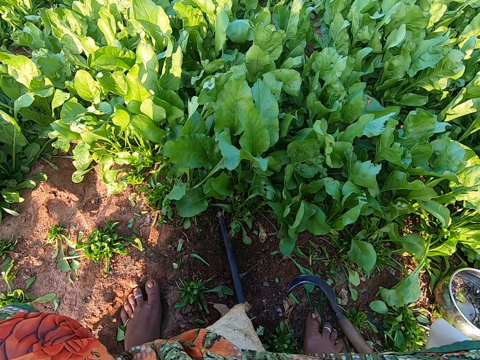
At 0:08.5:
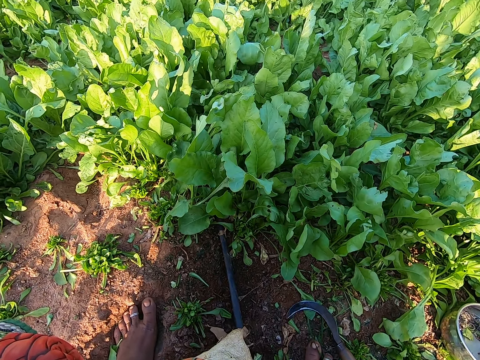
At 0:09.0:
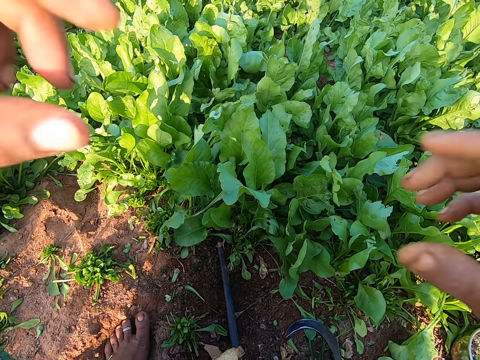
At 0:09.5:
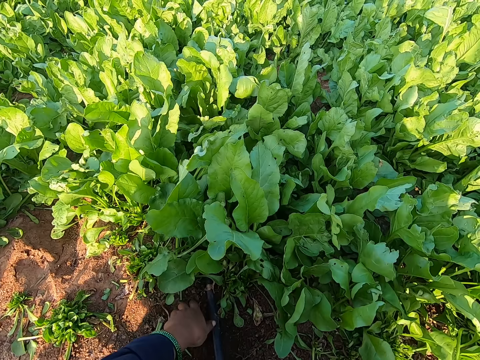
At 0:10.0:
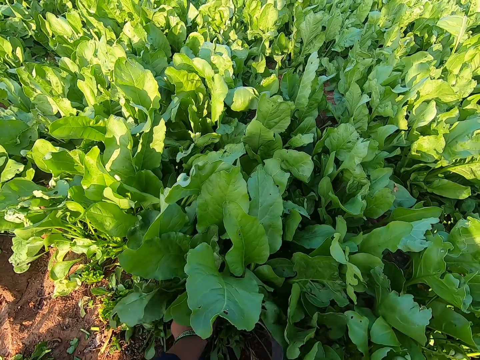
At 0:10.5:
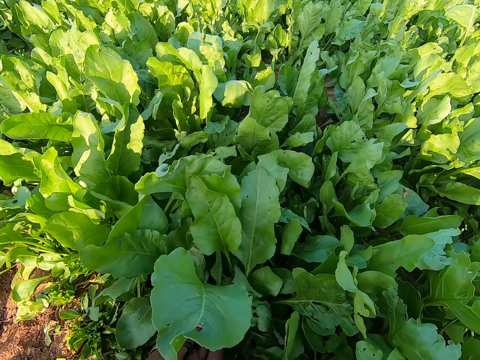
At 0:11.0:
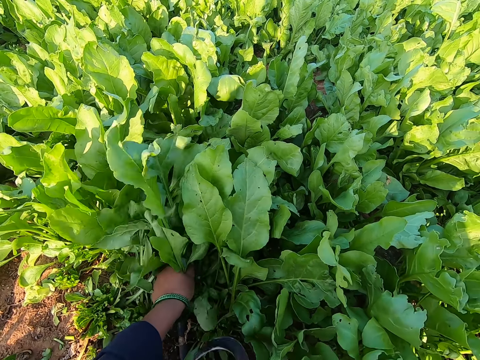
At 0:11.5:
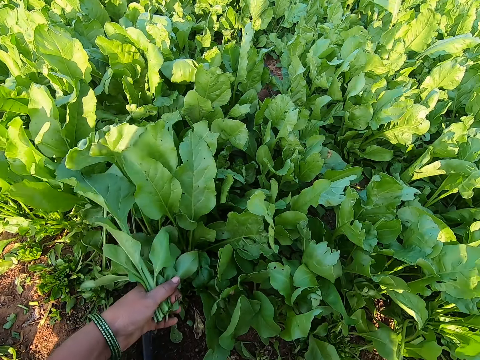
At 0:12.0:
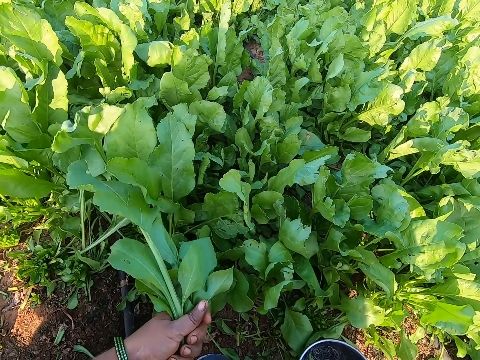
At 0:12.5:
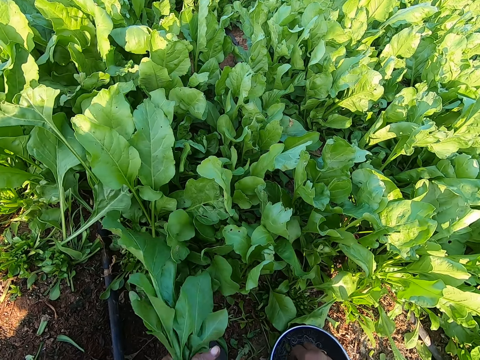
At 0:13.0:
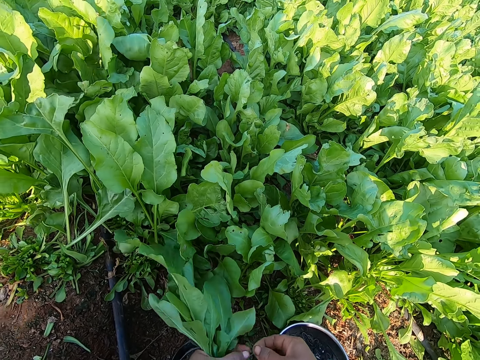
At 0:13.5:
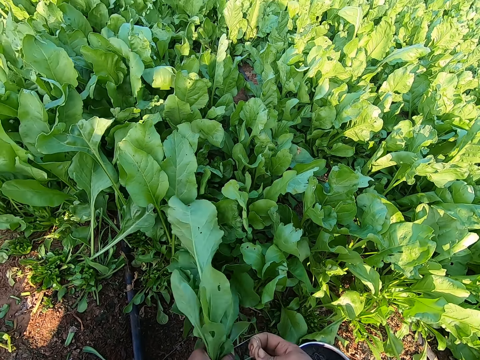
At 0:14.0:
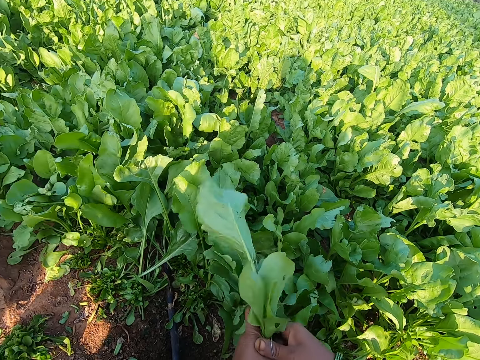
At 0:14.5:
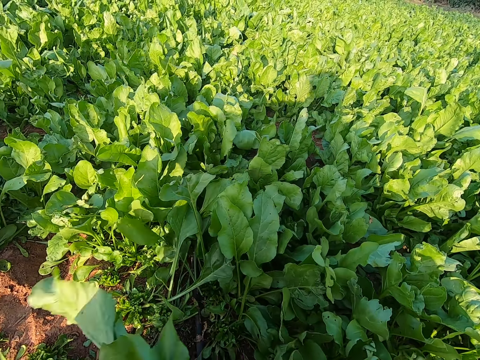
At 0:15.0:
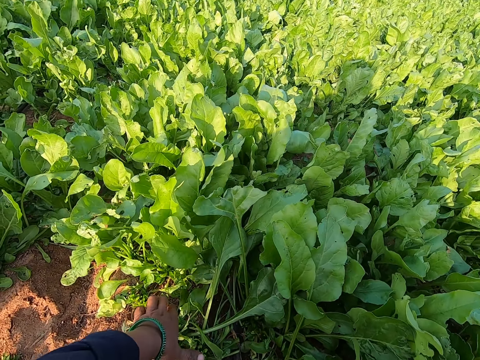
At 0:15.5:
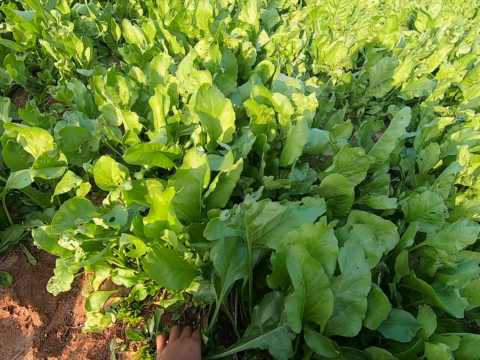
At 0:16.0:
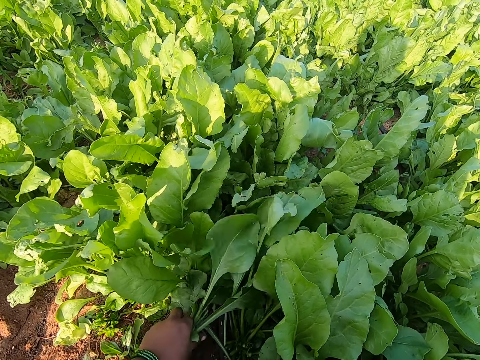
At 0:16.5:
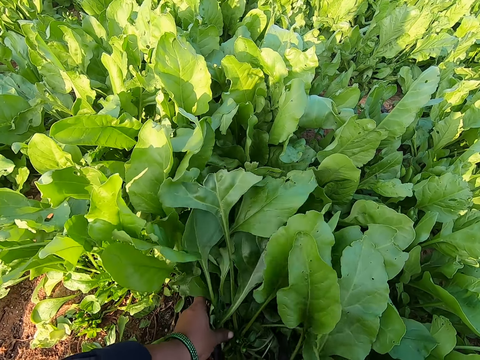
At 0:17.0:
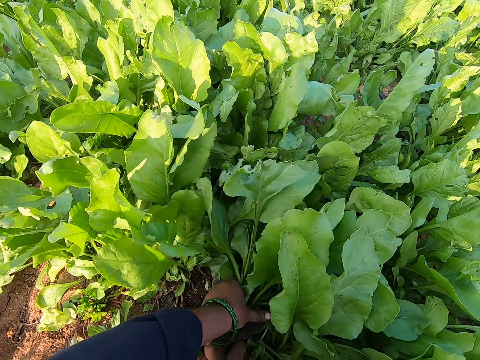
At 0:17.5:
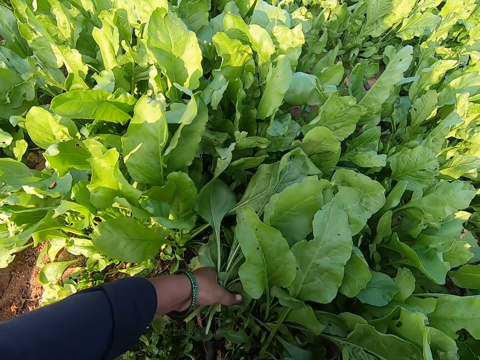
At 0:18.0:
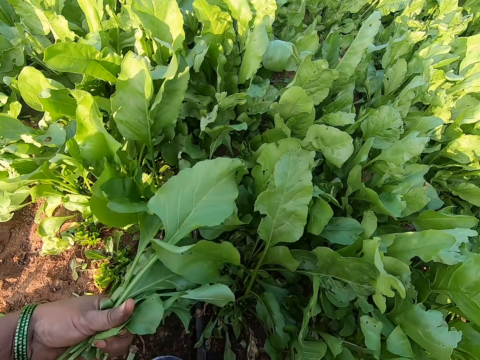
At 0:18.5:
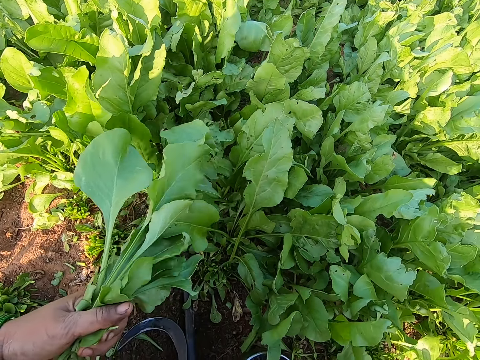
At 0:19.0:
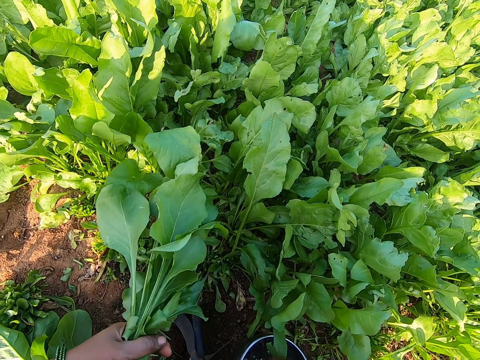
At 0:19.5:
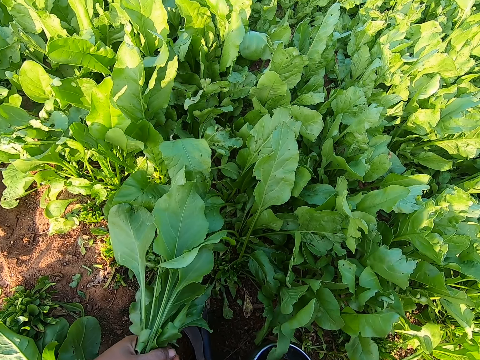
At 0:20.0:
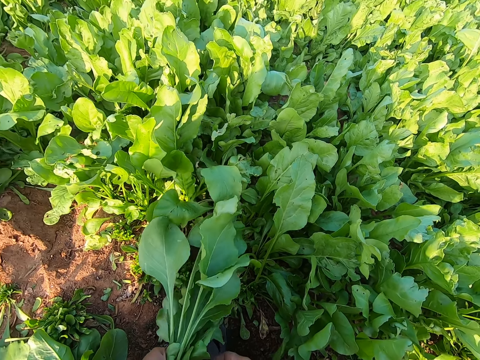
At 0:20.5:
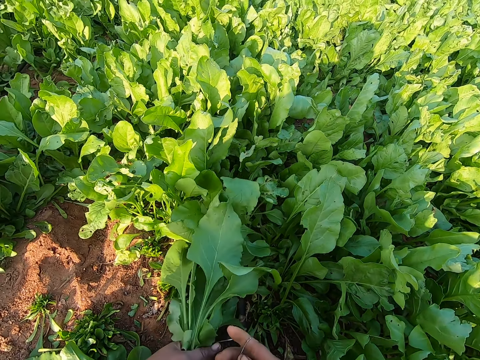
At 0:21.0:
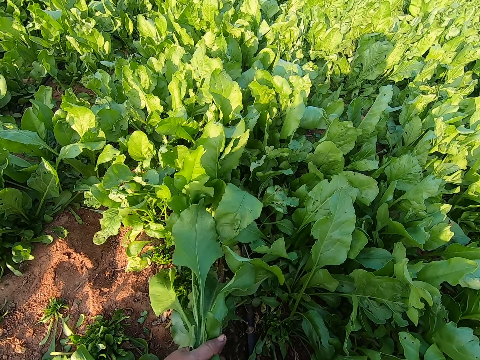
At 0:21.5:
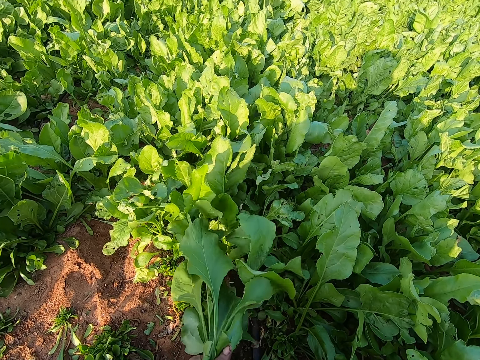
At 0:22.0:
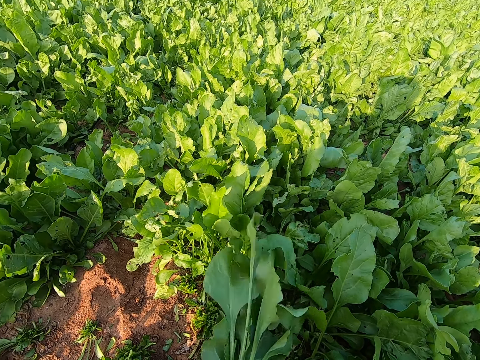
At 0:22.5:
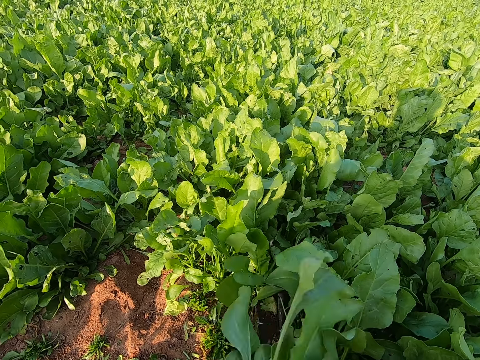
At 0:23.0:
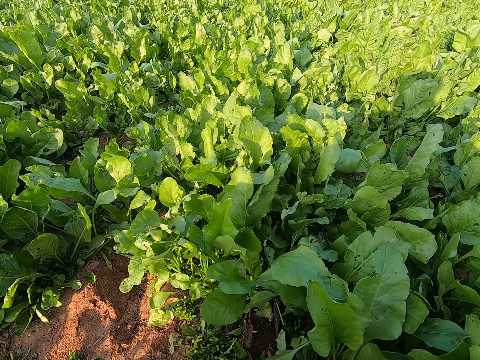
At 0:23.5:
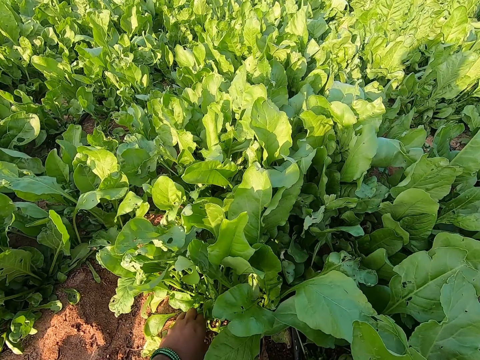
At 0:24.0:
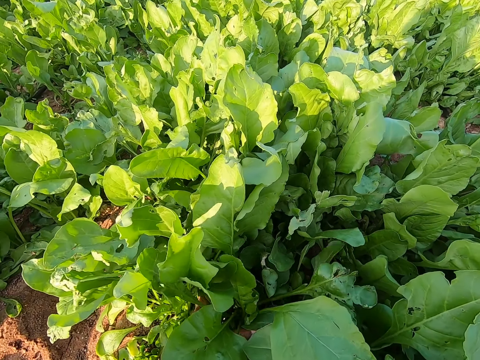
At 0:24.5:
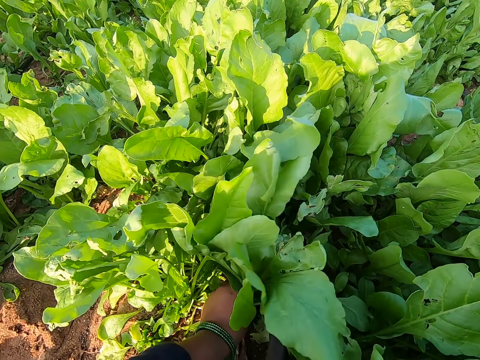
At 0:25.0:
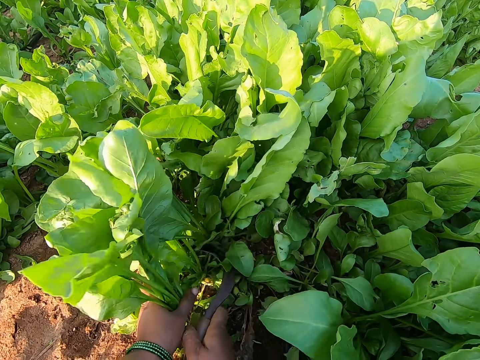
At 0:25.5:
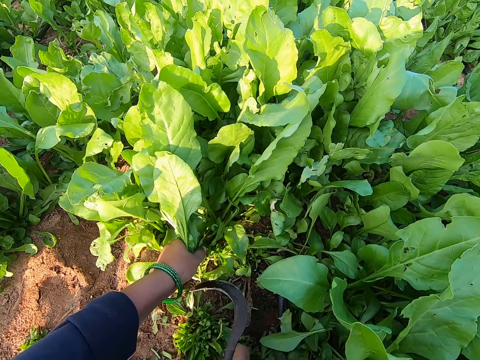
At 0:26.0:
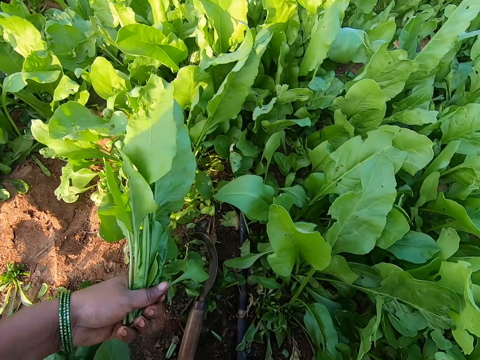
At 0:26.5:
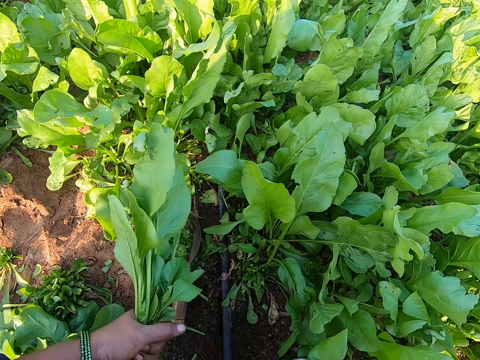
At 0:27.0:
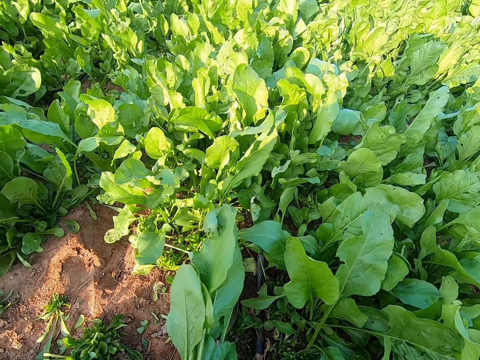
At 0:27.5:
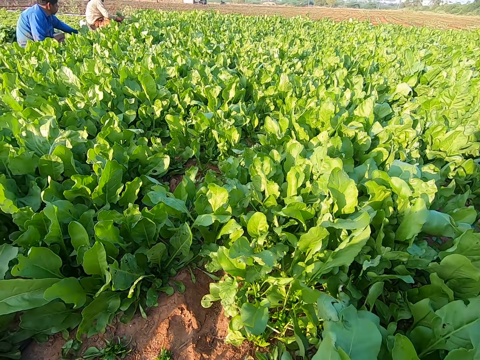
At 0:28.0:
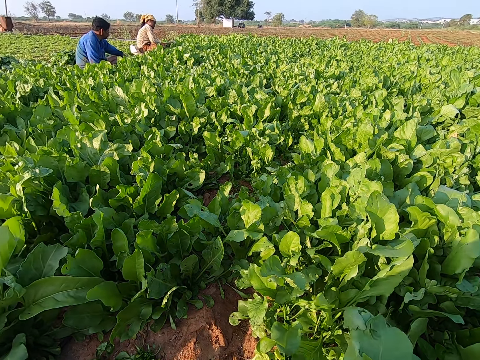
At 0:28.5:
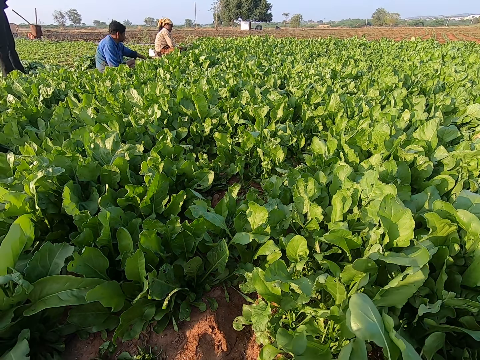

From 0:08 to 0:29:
The camera wearer plucks some vegetables from the ground with her left hand. She holds the vegetables. She cuts the vegetables with the garden sickle or hand sickle. She moves a bowl with rubber bands on the ground with her right hand. She picks a rubber band from the bowl. She drops the bowl on the ground with her right hand. She rolls a band around the vegetables with both hands. She throws the vegetables aside. She plucks some vegetables from the ground with her left hand. She holds the vegetables. She cuts the vegetables with the garden sickle. She picks a rubber band from the bowl. A man converses with the camera wearer. The camera wearer rolls a band around the vegetables with both hands. She converses with the man. She responds to the man. She throws the vegetables aside. She plucks some vegetables from the ground with her left hand and the hand sickle in her right hand. She holds the vegetables. She cuts the vegetables with the garden sickle. She drops the hand sickle on the ground with her right hand. She ties the vegetables with a rubber band.

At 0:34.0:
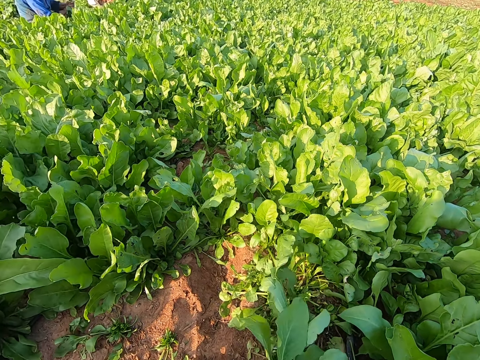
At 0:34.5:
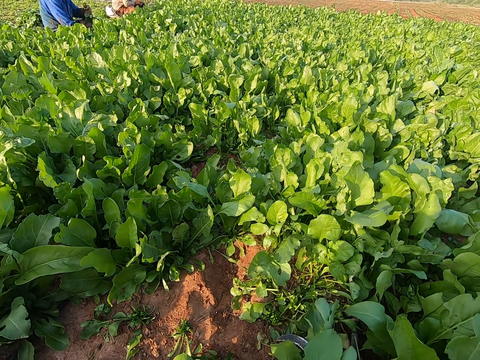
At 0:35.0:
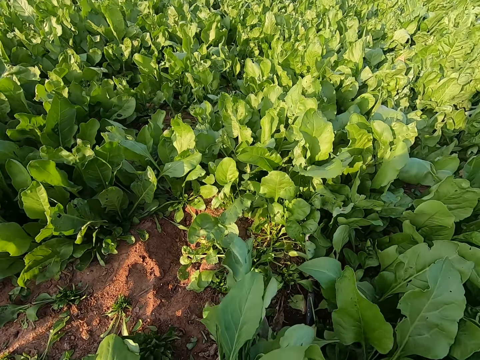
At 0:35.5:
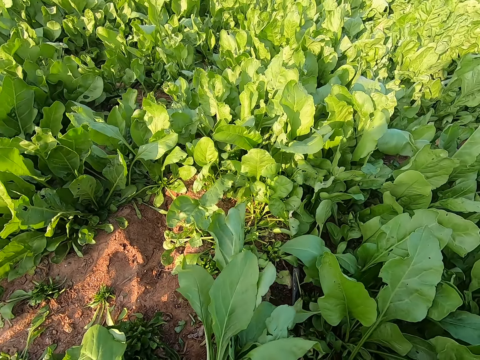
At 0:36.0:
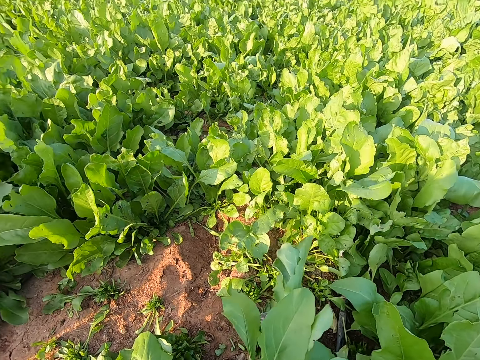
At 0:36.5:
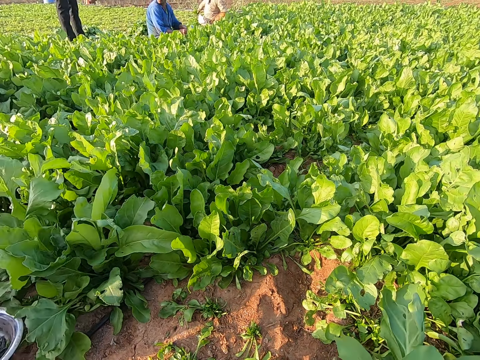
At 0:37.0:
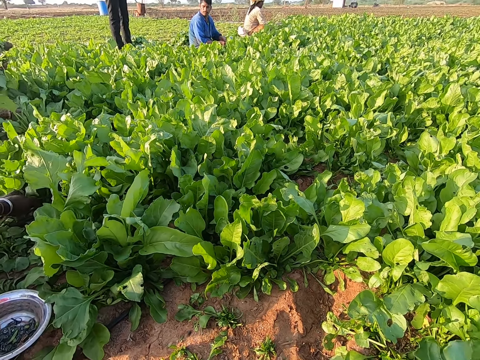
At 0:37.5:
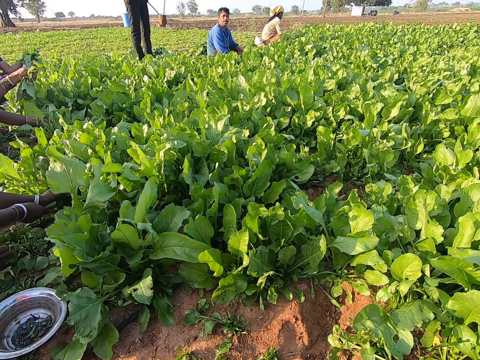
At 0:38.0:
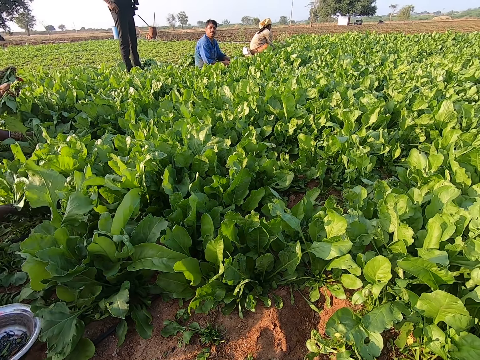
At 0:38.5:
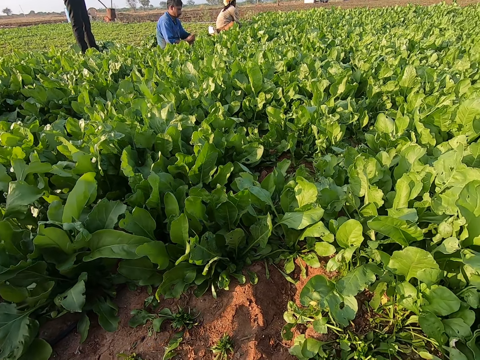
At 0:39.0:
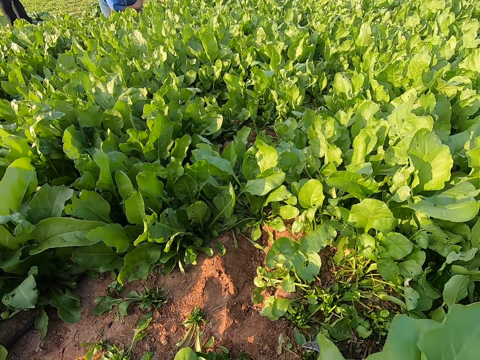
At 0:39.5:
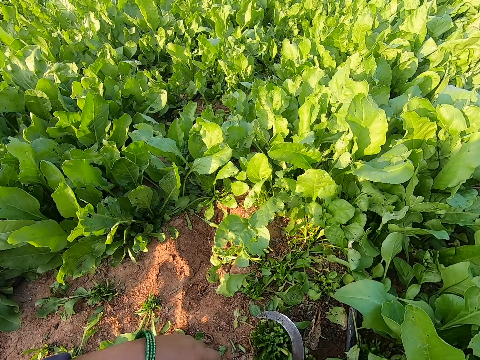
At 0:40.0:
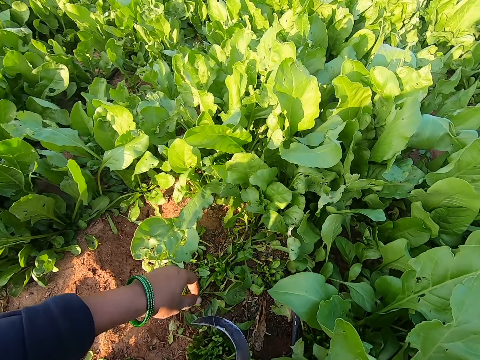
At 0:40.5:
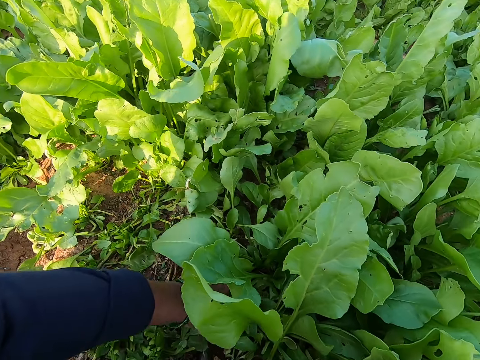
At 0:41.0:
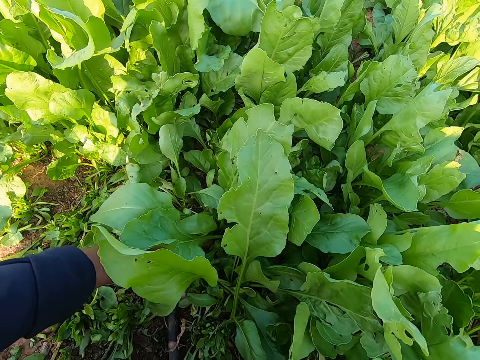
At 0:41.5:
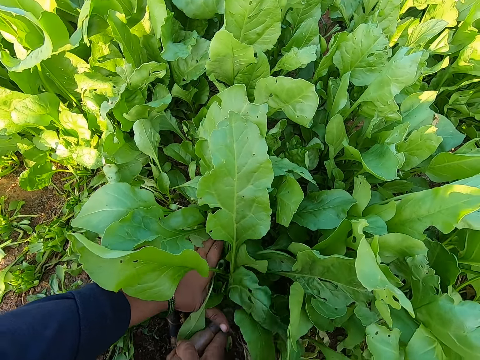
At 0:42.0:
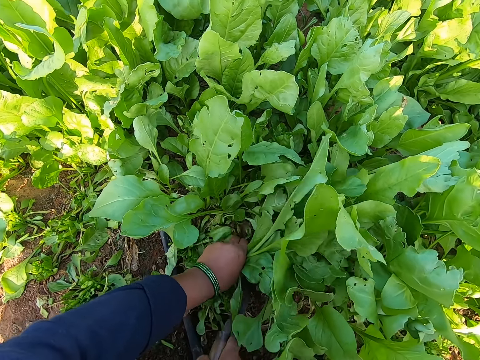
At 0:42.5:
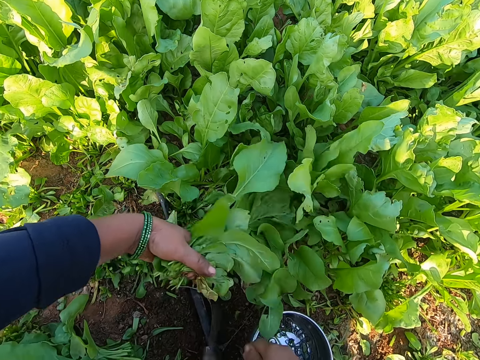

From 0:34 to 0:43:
The camera wearer ties the vegetables with a rubber band. A woman converses with the camera wearer and the man. The camera wearer throws the vegetables aside. She picks the hand sickle or garden sickle from the ground with her right hand. She plucks some vegetables from the ground with her left hand and the hand sickle in her right hand. She holds the vegetables. She drops the hand sickle on the ground with her right hand. She cuts the vegetables with the garden sickle.
